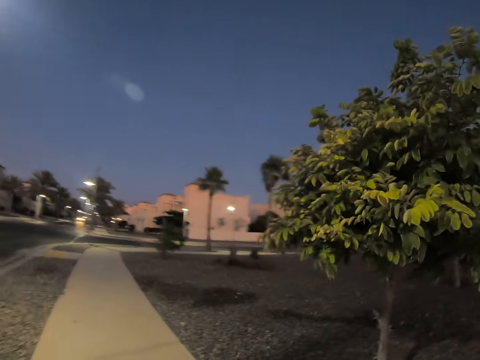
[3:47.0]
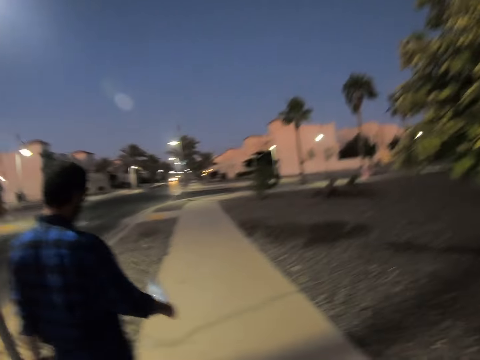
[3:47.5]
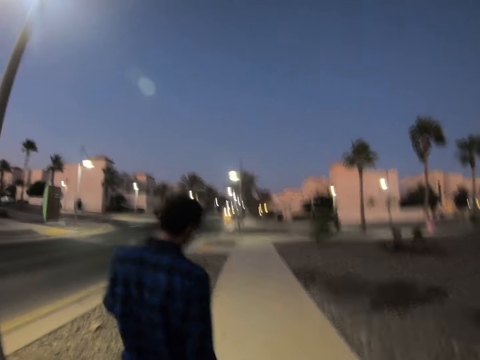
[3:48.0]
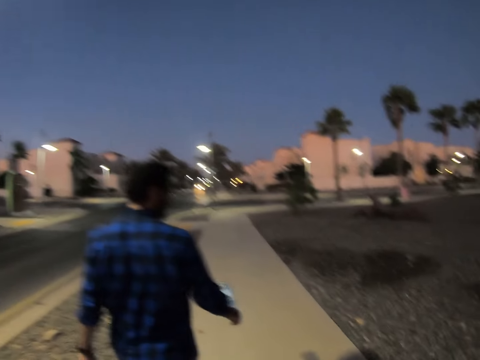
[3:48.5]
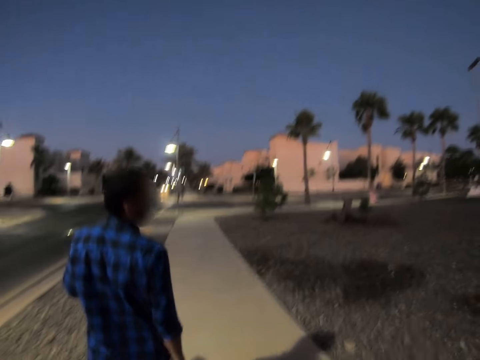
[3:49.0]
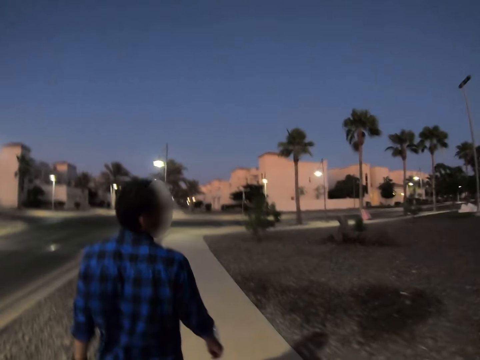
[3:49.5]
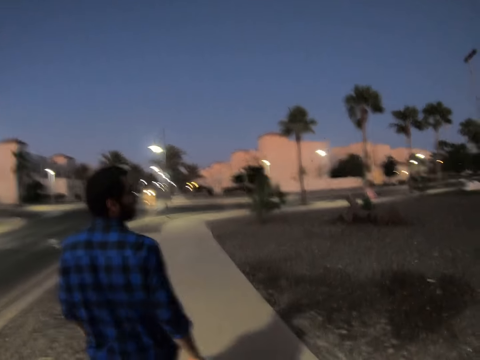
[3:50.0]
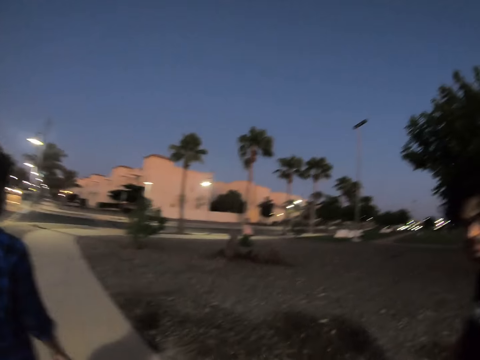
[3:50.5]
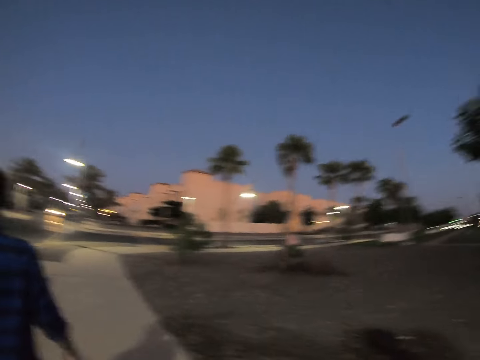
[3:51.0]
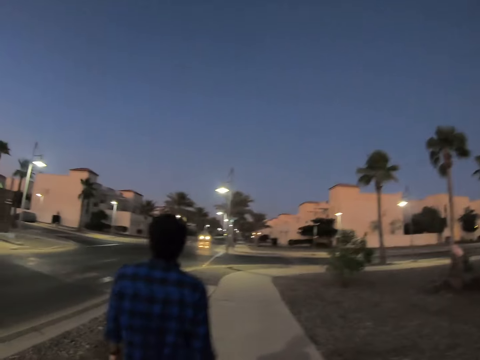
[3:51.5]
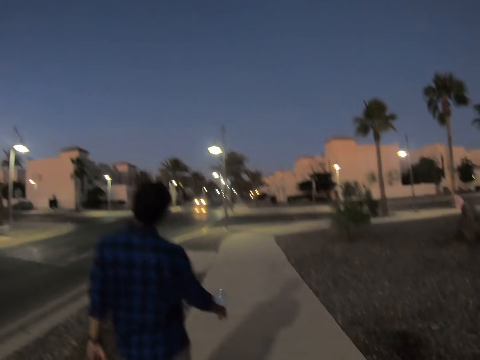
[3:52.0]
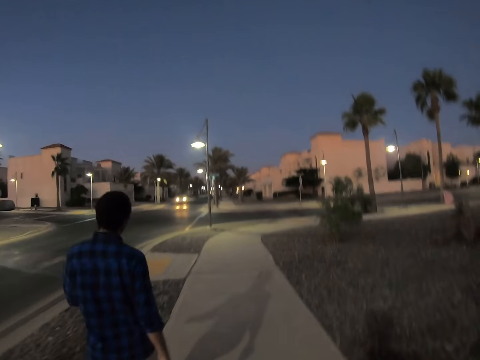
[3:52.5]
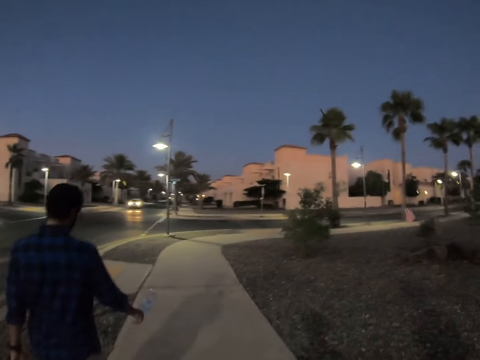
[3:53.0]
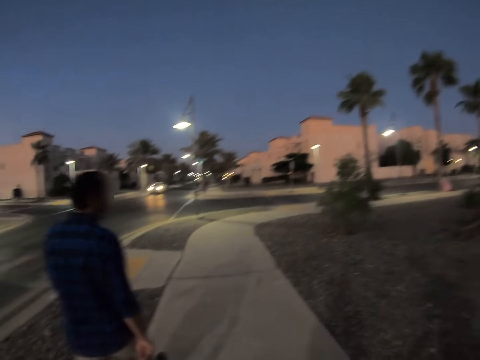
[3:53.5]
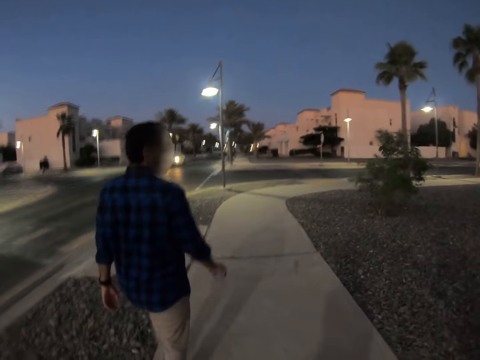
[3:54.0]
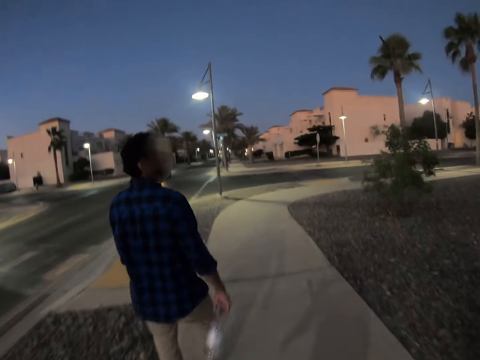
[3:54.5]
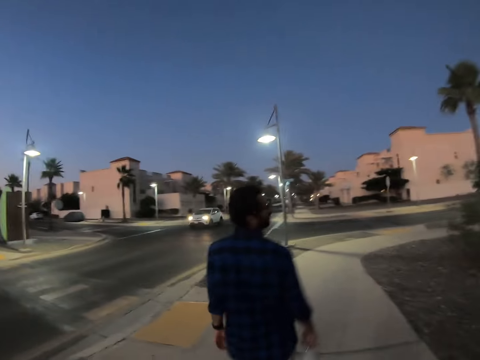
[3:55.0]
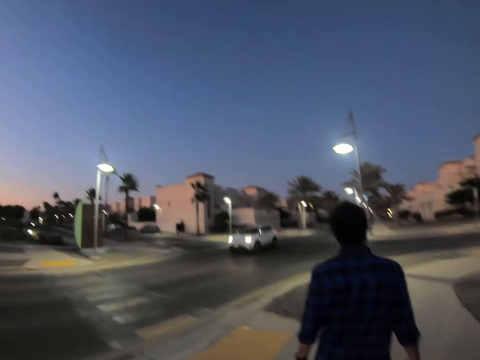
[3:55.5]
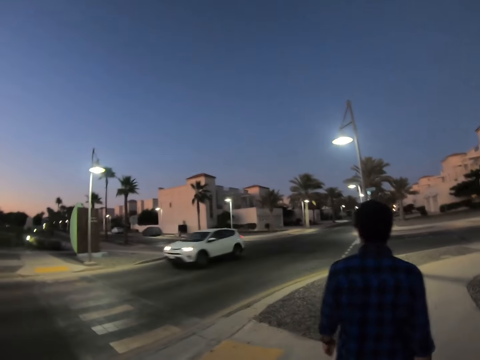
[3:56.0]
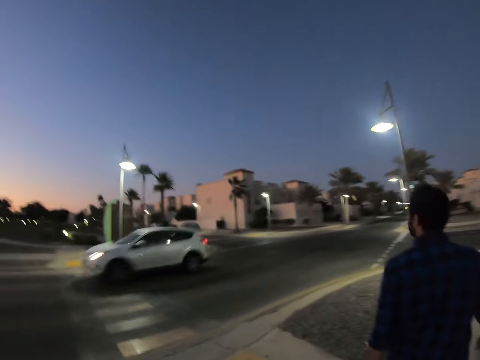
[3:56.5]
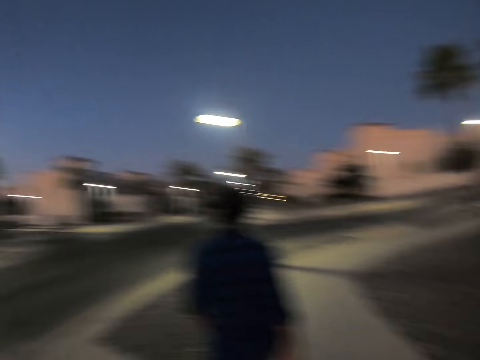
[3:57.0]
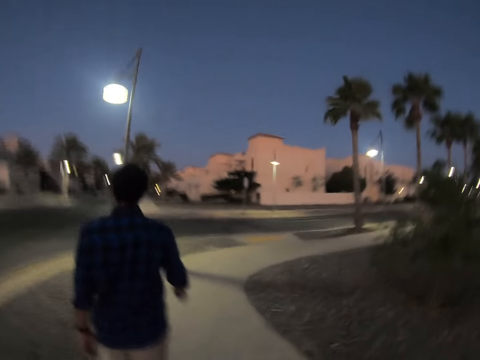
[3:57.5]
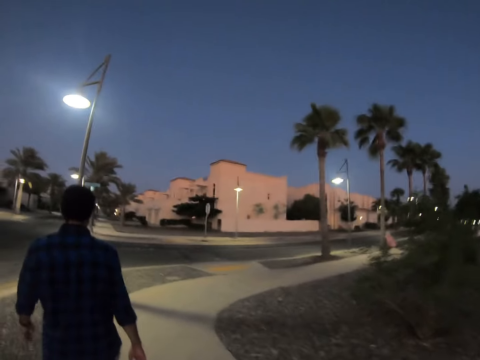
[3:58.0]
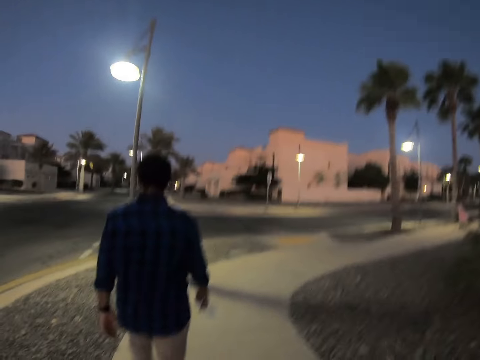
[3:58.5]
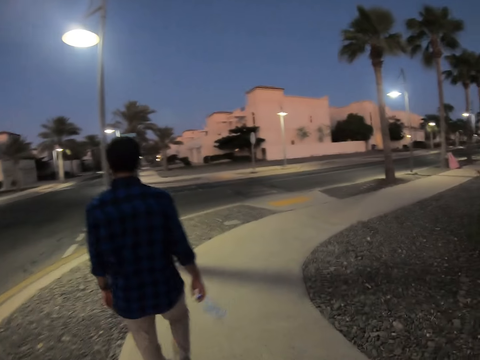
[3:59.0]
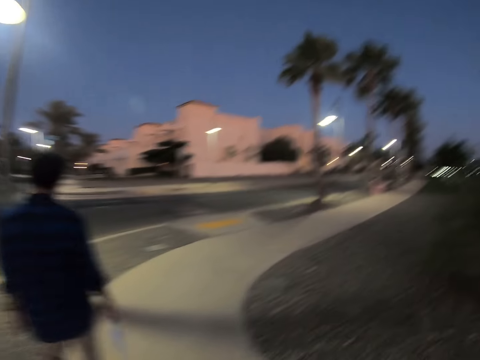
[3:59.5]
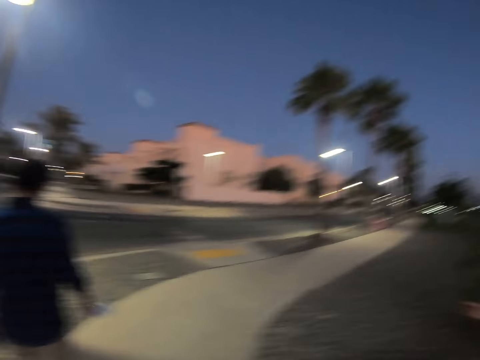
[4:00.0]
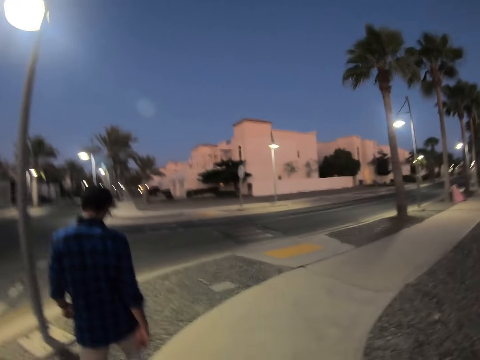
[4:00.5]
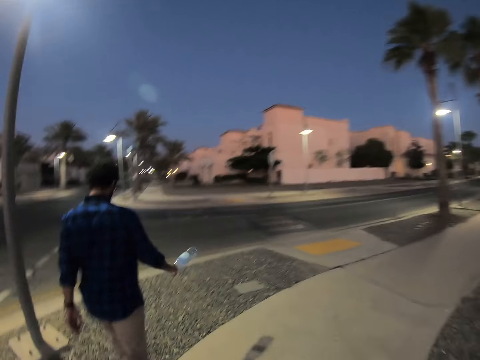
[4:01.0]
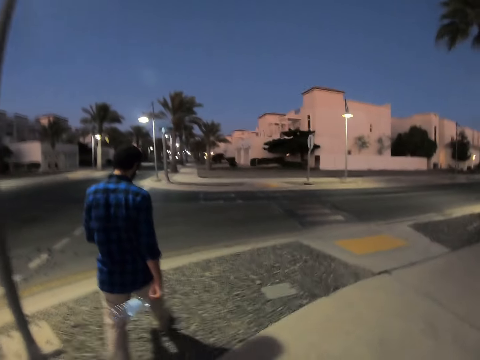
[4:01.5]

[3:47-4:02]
The camera wearer walks on the pavement.

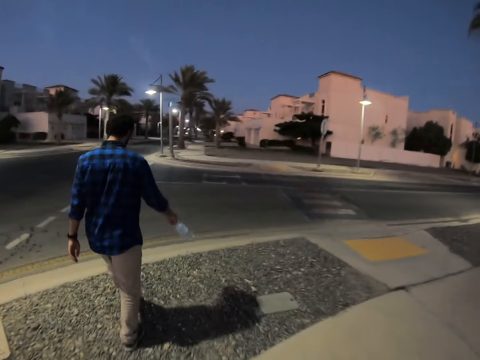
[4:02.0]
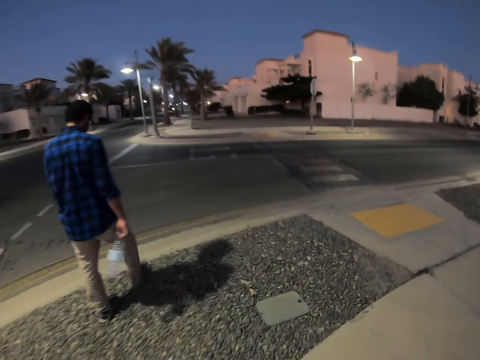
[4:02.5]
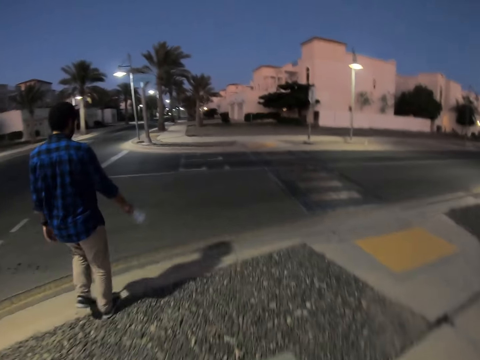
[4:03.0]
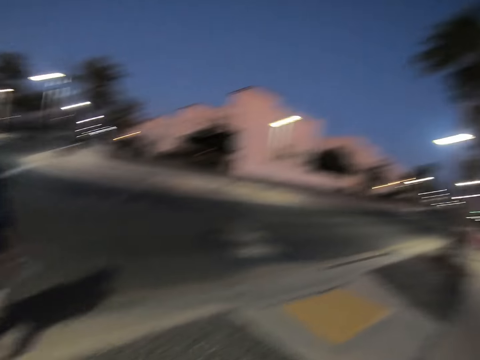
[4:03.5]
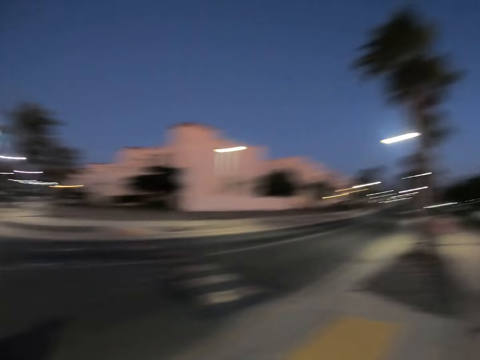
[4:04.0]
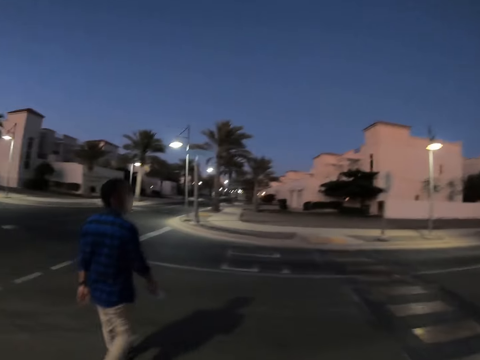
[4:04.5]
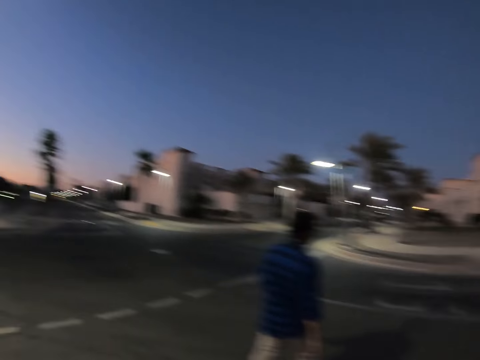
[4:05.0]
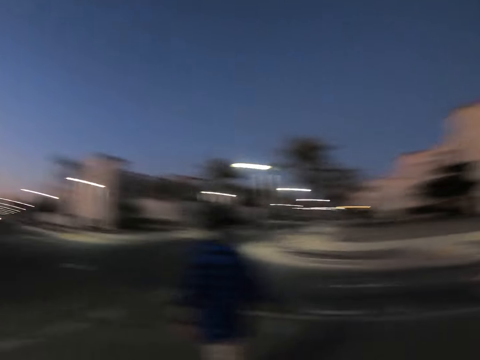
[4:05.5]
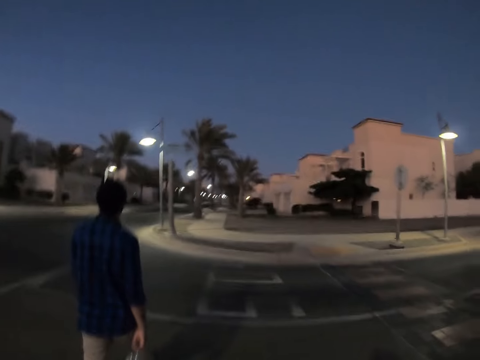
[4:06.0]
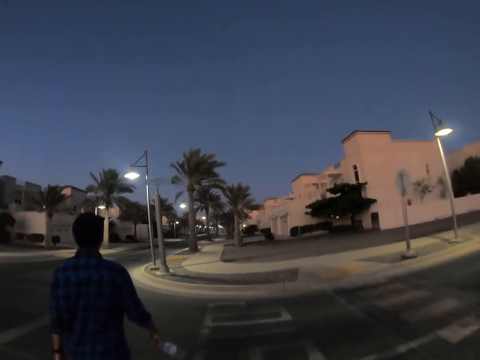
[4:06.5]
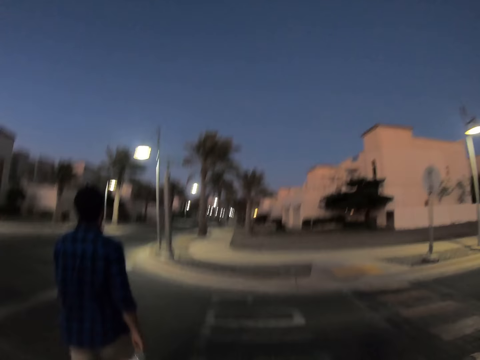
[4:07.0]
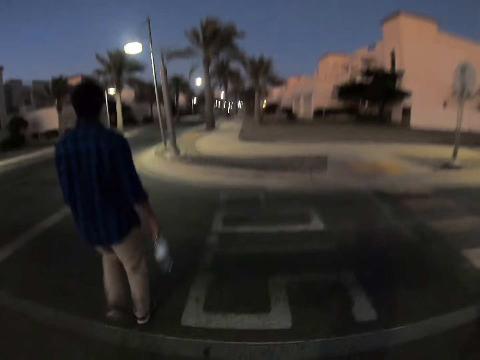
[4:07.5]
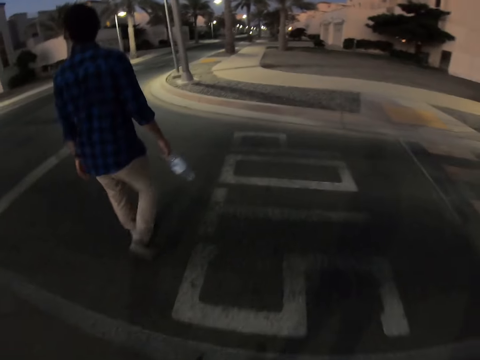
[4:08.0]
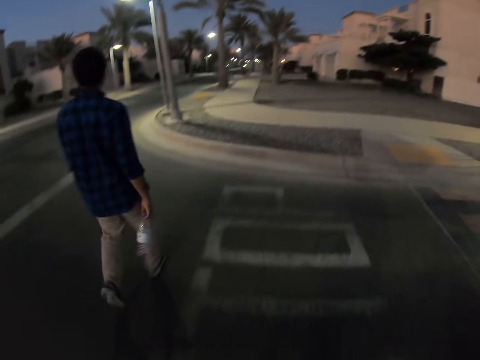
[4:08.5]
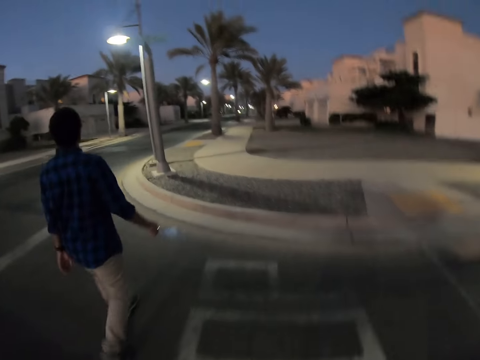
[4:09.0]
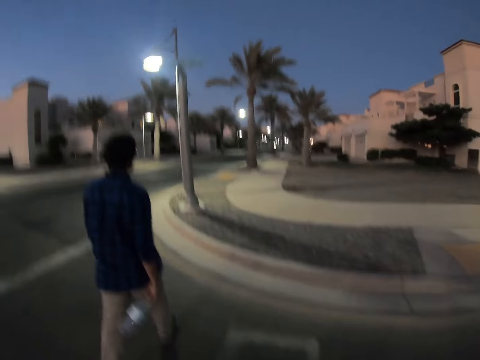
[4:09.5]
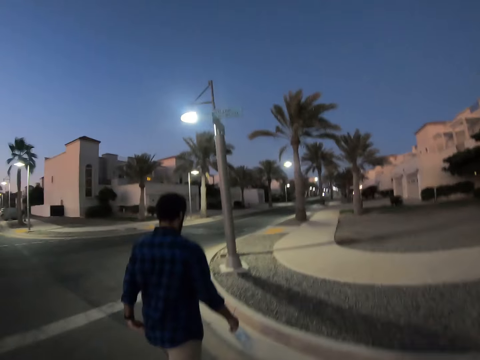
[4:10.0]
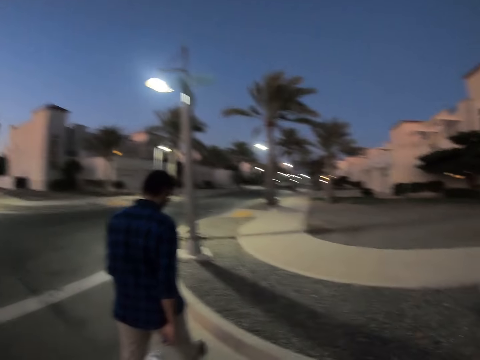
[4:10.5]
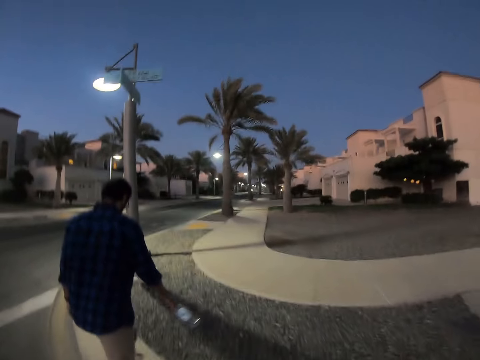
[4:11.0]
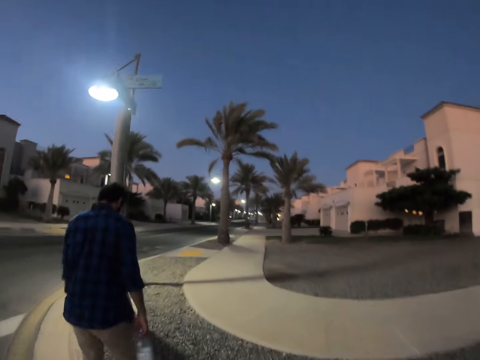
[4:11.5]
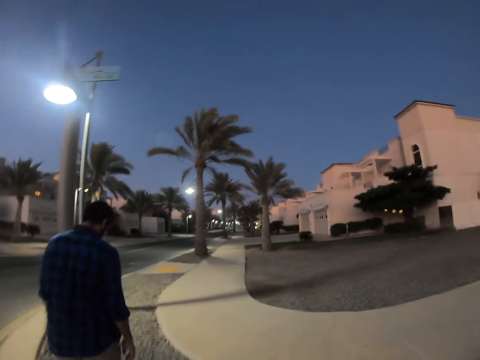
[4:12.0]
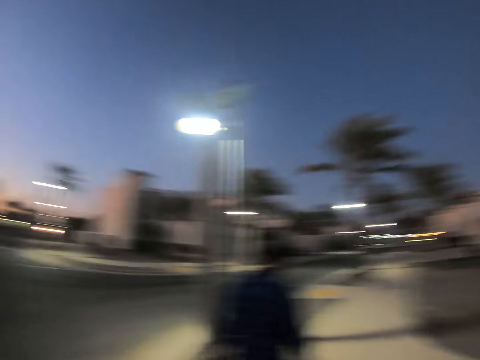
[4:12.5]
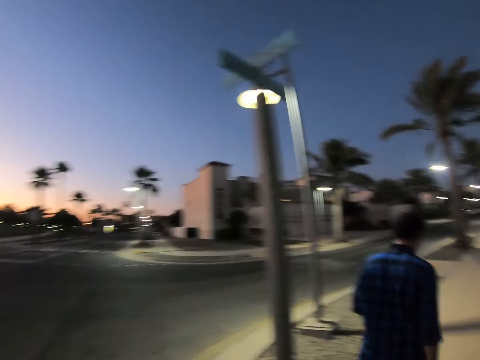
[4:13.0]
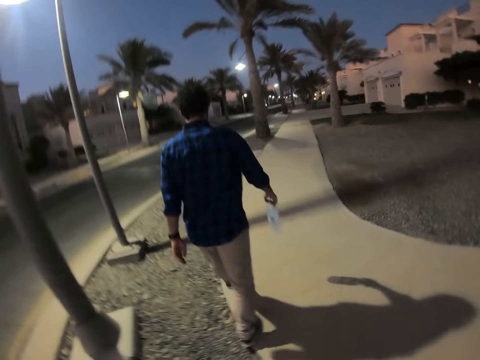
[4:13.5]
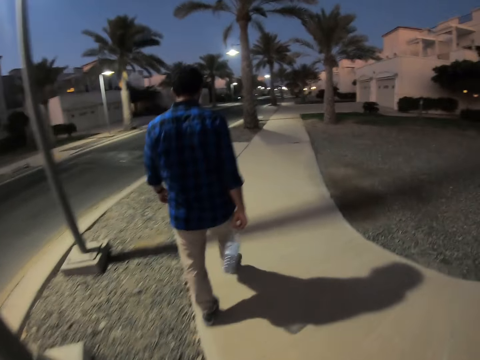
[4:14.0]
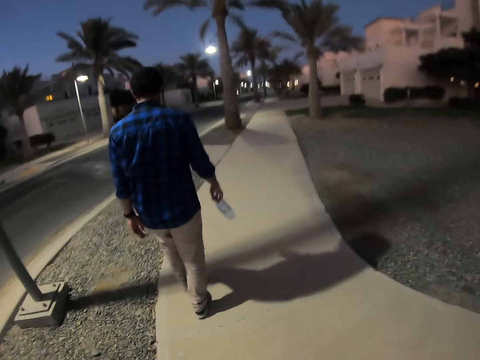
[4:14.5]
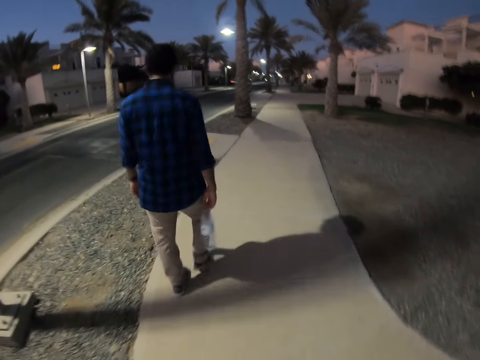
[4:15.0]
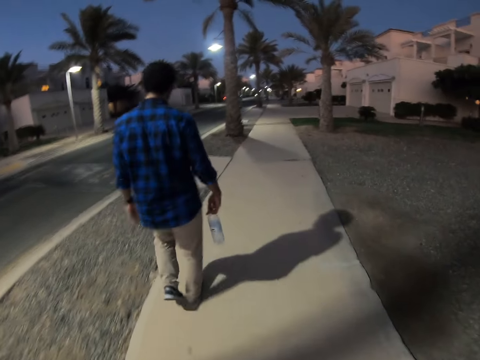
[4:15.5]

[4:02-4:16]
The camera wearer walks on the road.
